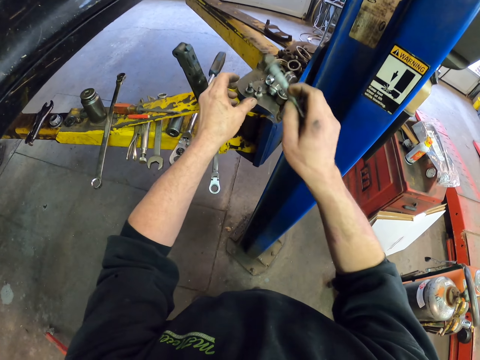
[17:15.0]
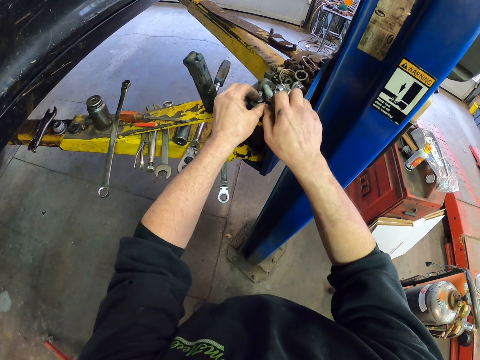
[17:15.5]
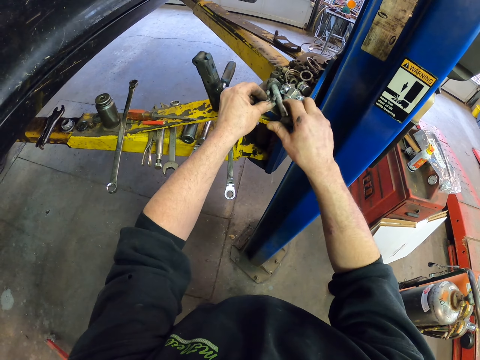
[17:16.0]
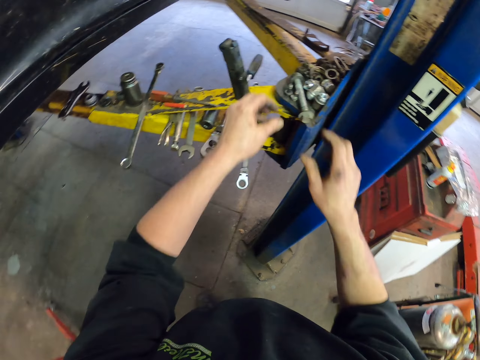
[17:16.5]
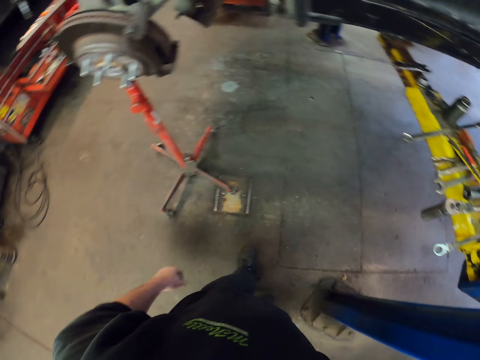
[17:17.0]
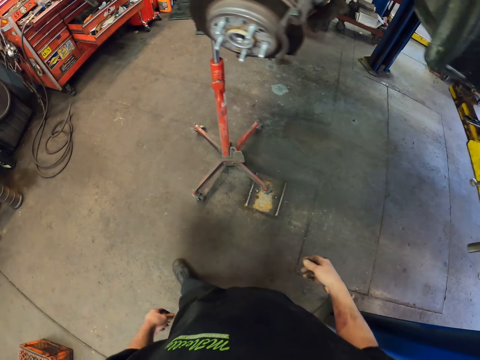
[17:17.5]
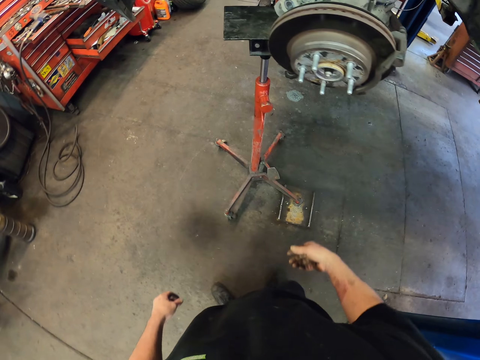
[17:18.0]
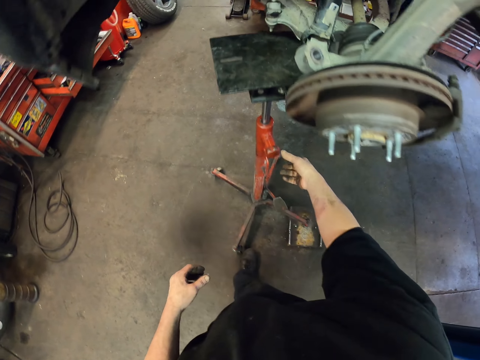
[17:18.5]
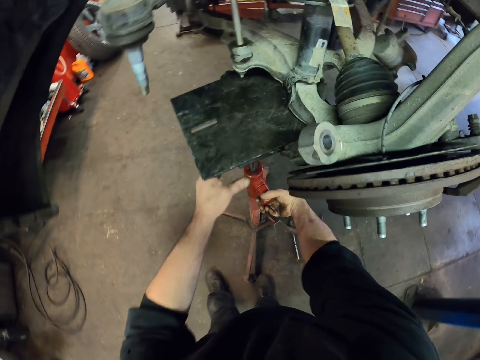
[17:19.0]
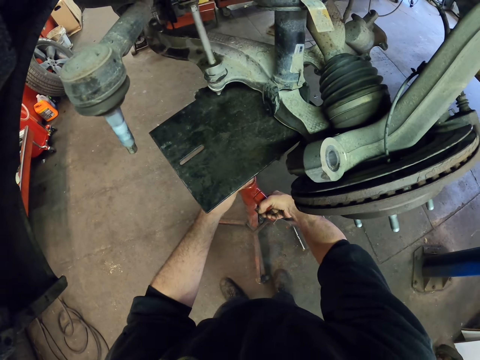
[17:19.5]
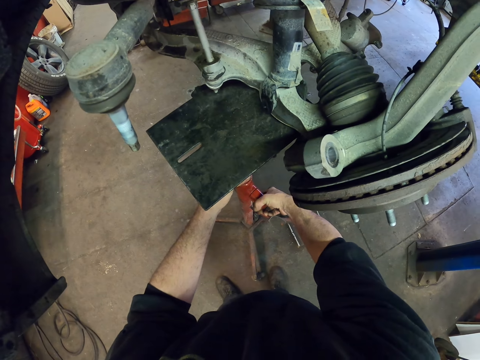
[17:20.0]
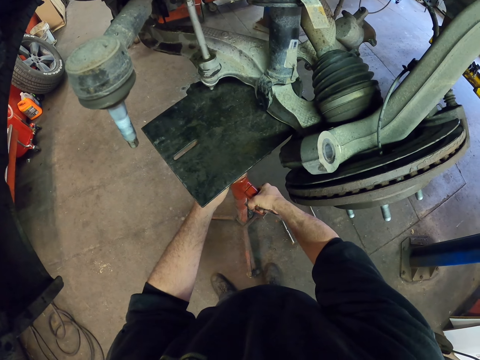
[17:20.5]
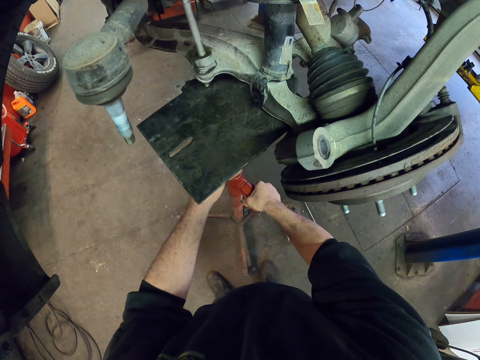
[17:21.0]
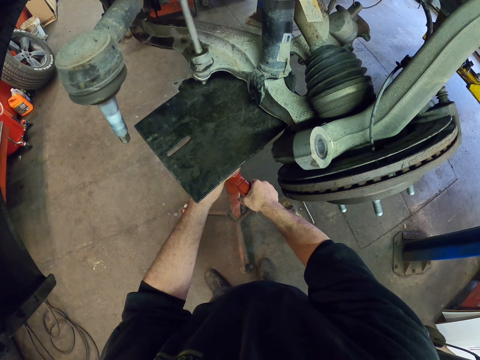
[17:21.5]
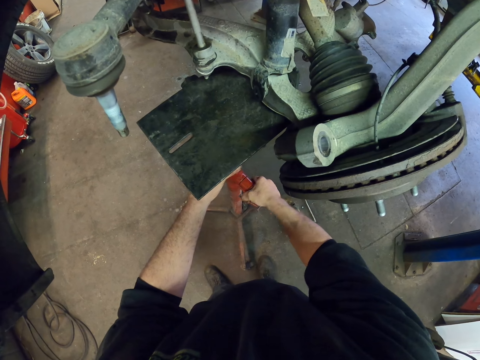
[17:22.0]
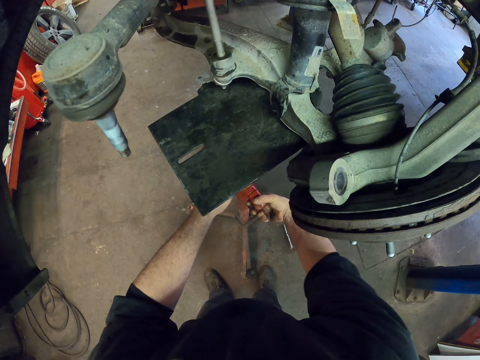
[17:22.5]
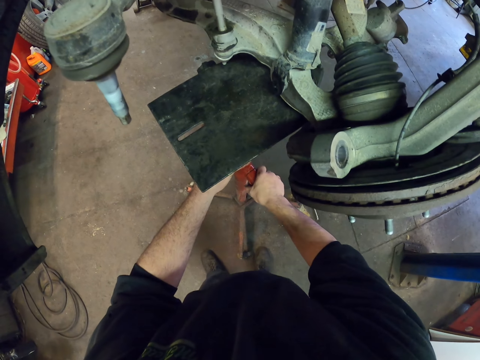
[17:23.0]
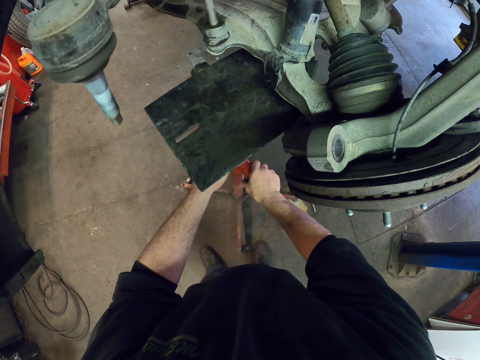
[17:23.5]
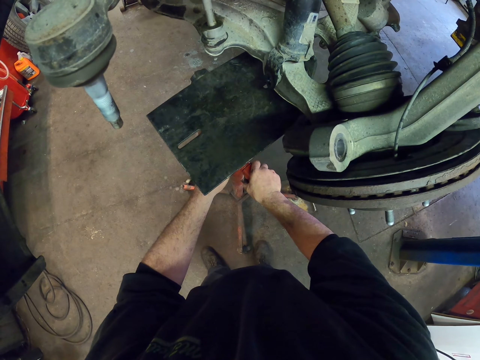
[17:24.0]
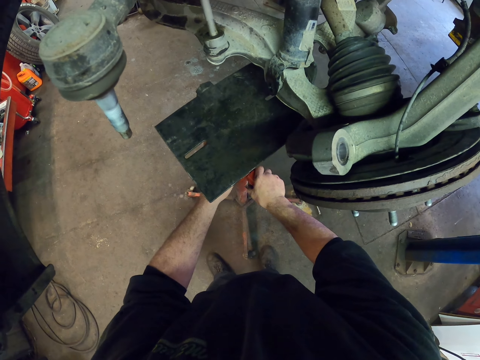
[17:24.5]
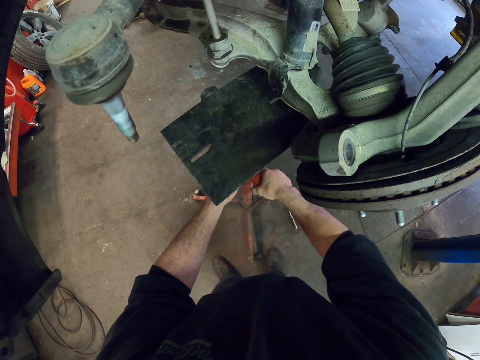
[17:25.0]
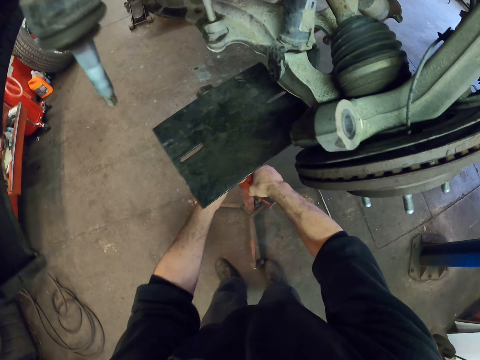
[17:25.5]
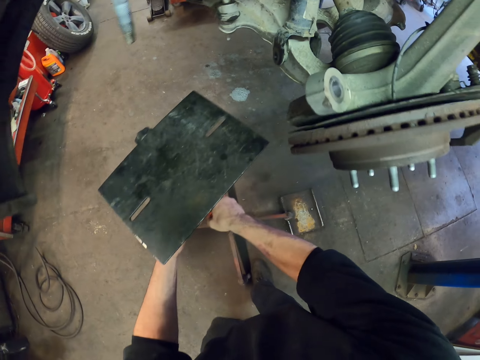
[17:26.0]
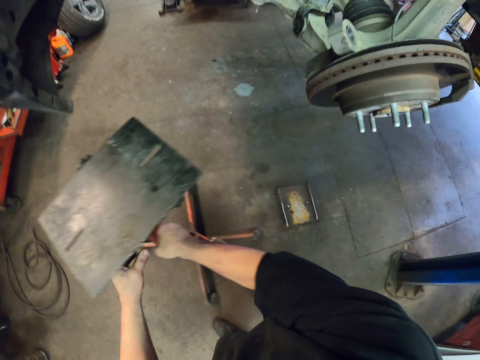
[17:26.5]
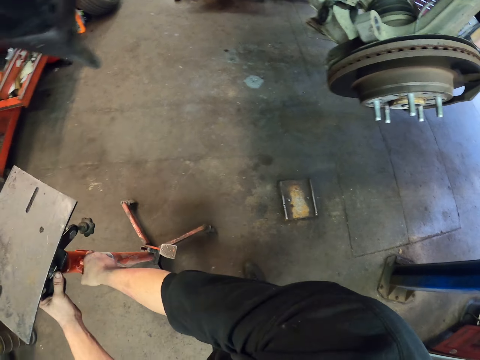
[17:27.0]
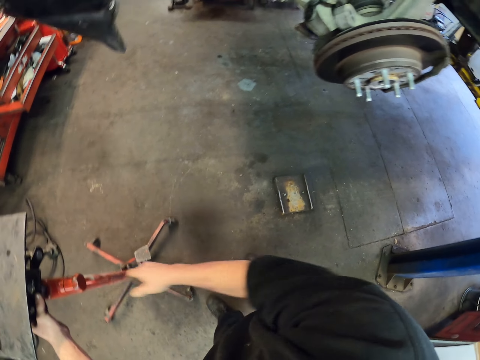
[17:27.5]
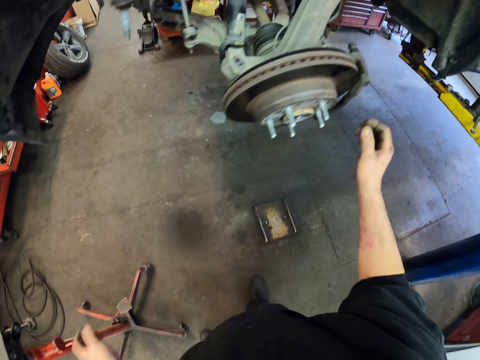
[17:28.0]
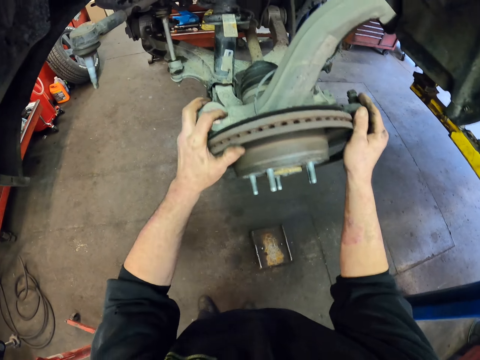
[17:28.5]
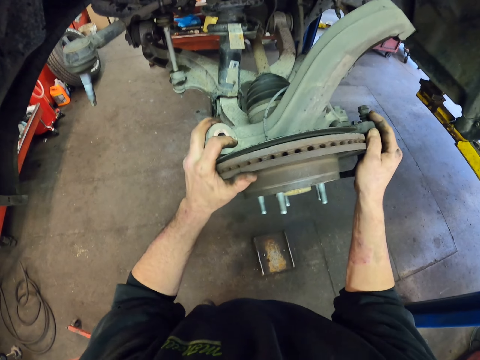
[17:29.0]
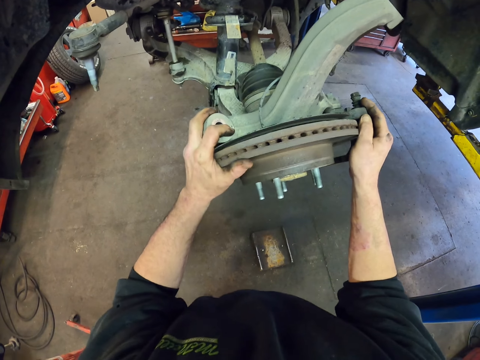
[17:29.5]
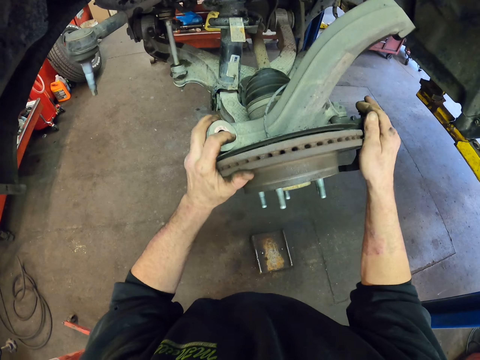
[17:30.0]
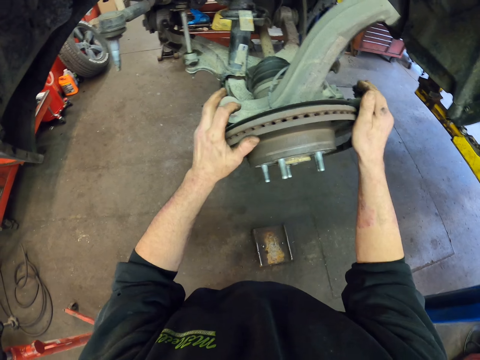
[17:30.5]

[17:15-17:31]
The camera wearer drops the screw on the car lifter. They walk to the jack under the car. They lower the jack or stand under the car. They push the jack on the floor. They pull the stand. They hold something. They shake the wheel hub.

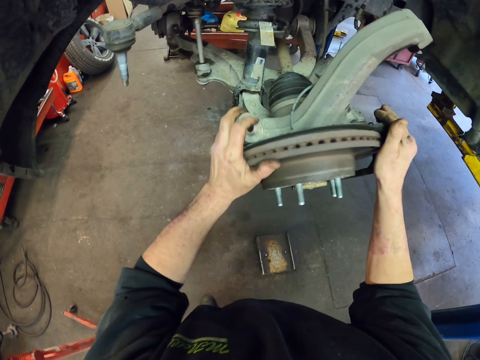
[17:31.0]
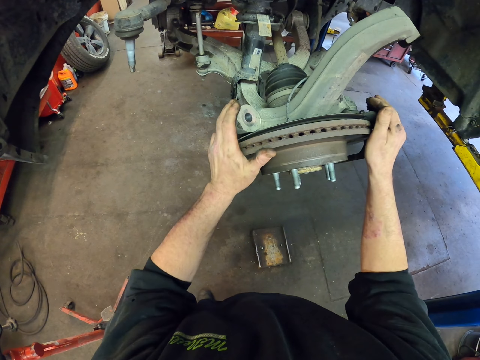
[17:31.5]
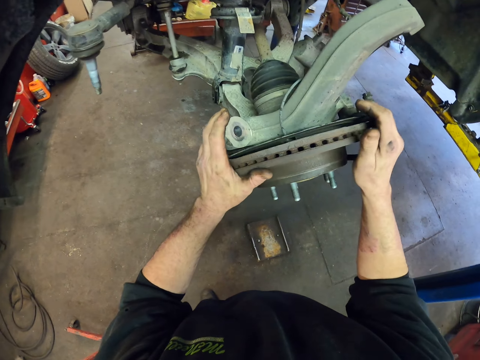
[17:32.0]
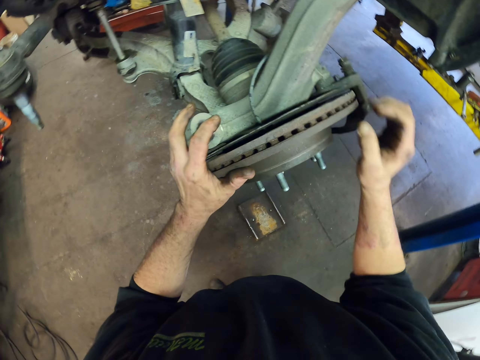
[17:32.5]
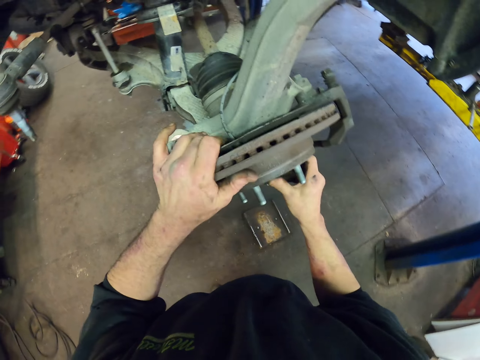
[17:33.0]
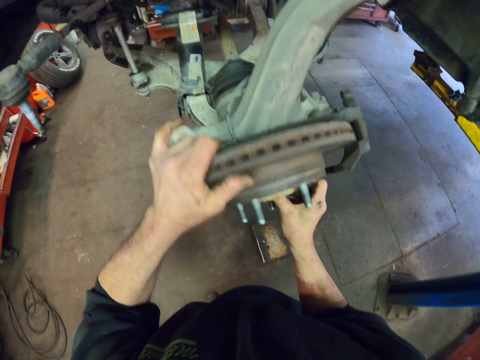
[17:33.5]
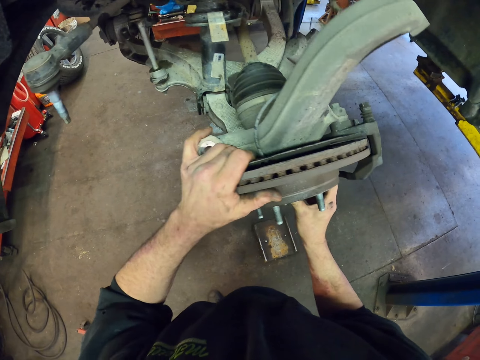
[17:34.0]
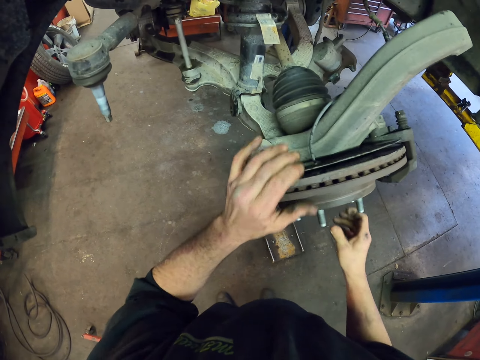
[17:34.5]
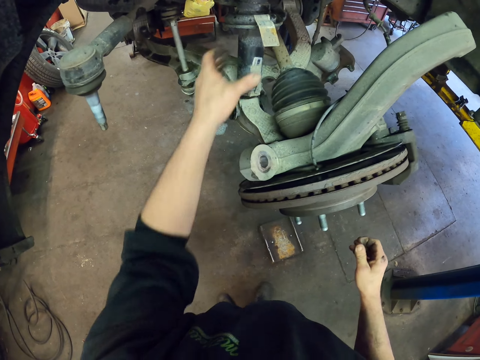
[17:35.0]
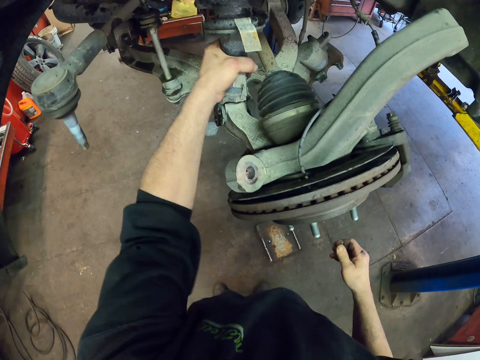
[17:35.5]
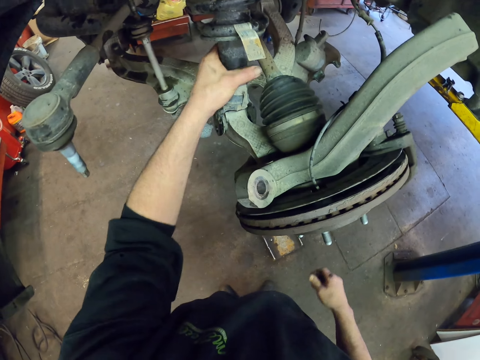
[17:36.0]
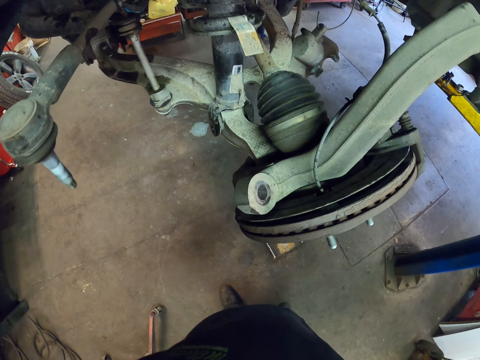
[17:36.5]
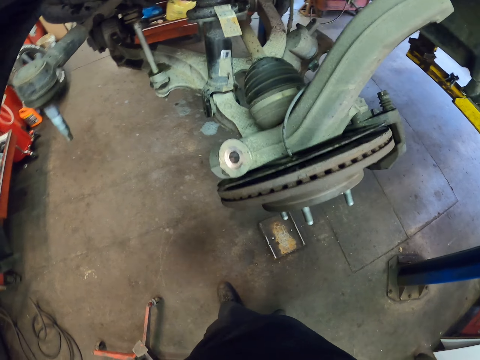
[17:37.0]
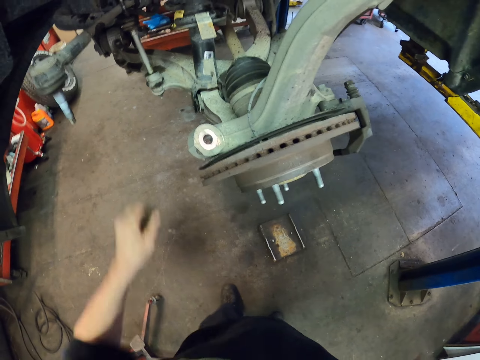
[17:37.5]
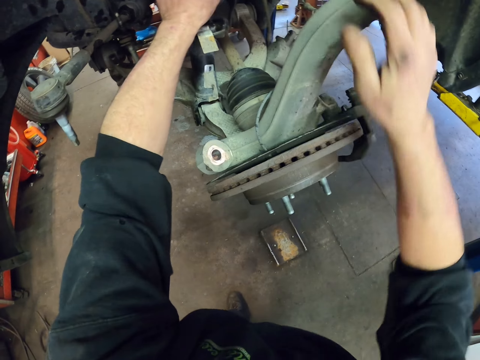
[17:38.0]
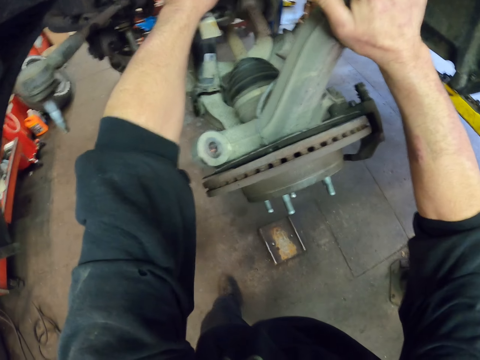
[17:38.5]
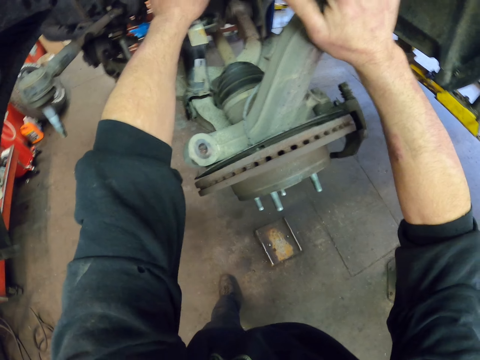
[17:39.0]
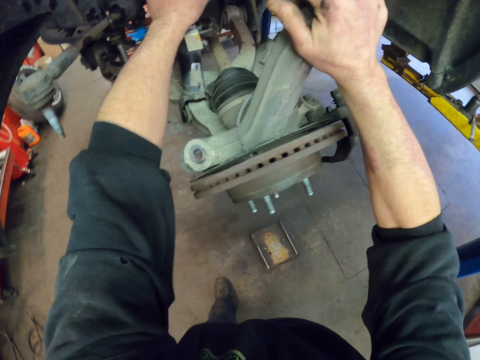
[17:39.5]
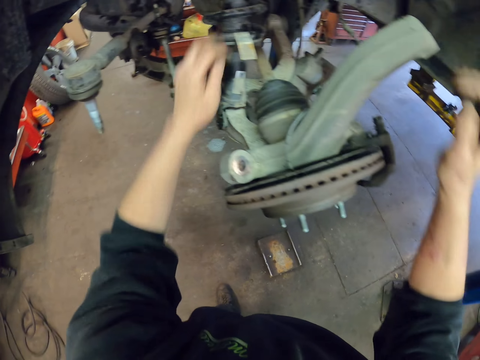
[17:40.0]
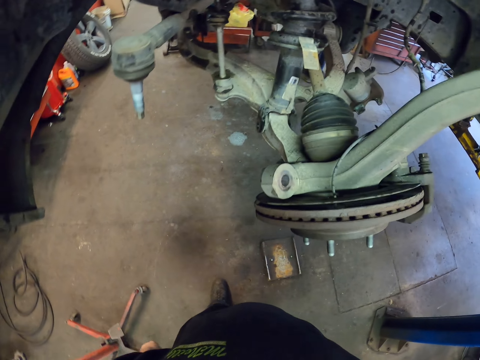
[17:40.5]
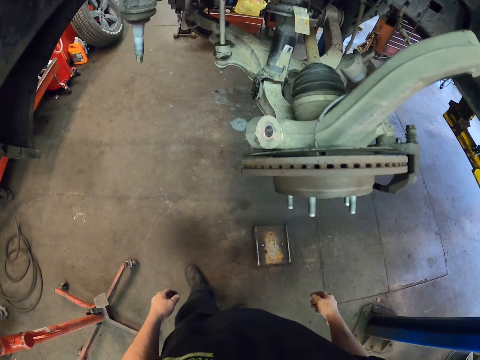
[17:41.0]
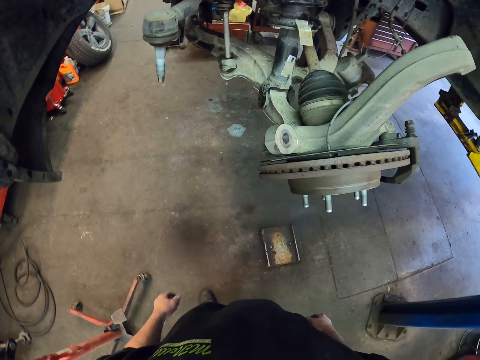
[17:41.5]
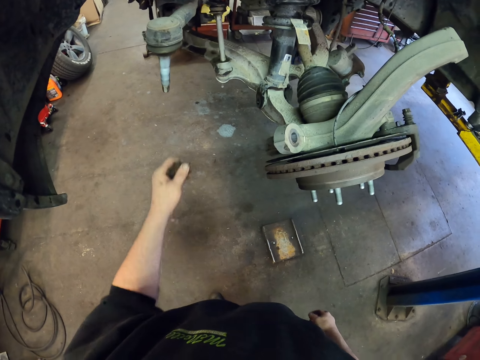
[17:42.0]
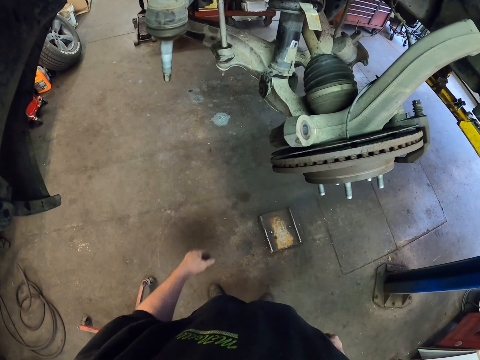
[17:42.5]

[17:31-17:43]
The camera wearer shakes something. They hold something. They shake a car control arm bar. They stare at the wheel hub. They shake the car control arm bars. They stare at the wheel hub. They walk around the garage.
